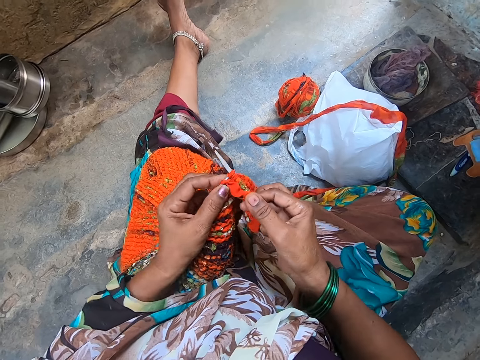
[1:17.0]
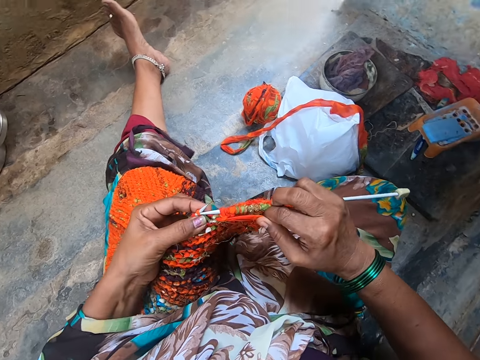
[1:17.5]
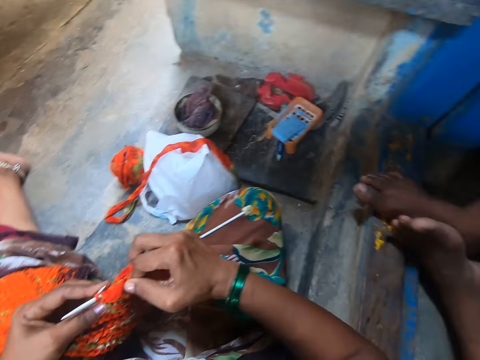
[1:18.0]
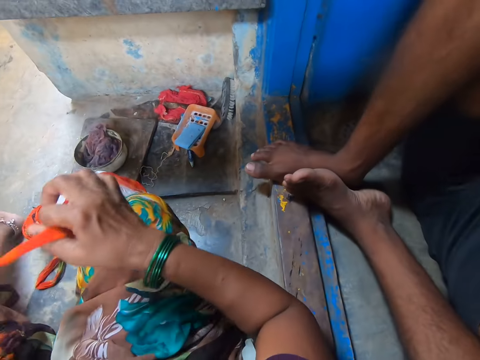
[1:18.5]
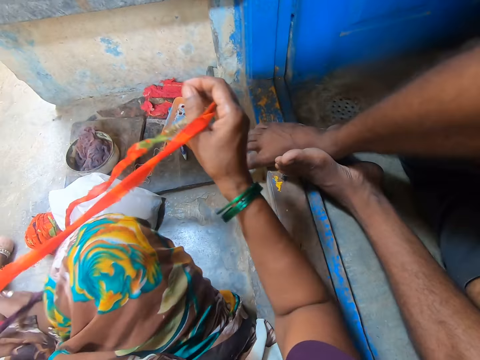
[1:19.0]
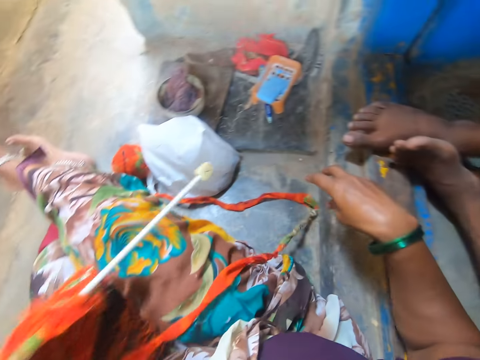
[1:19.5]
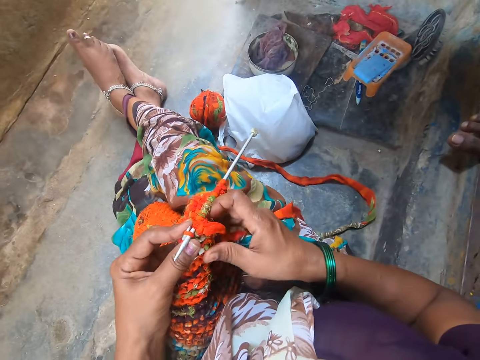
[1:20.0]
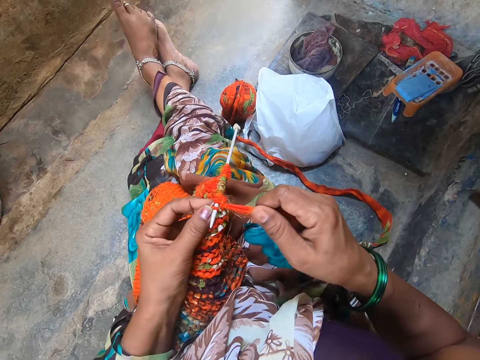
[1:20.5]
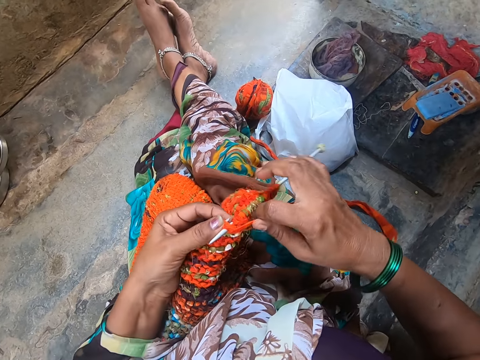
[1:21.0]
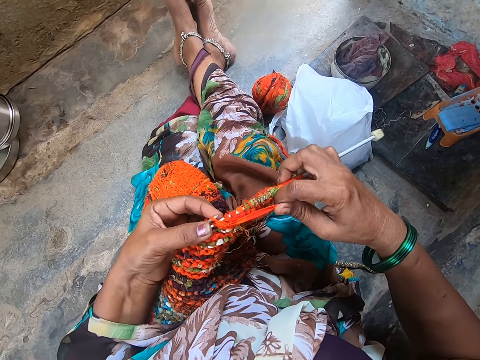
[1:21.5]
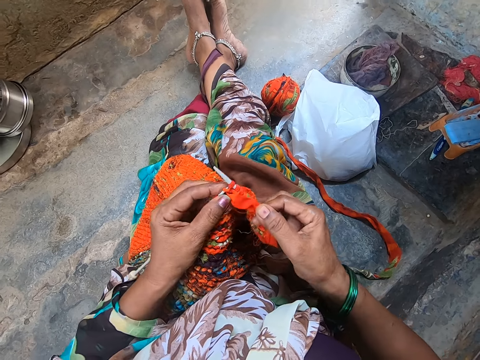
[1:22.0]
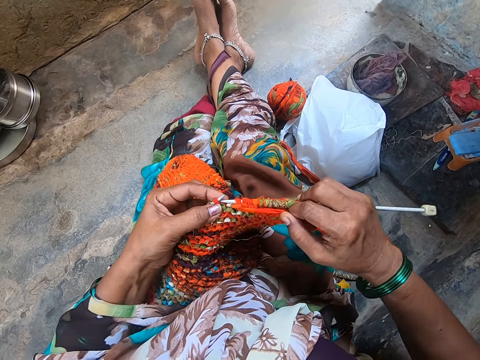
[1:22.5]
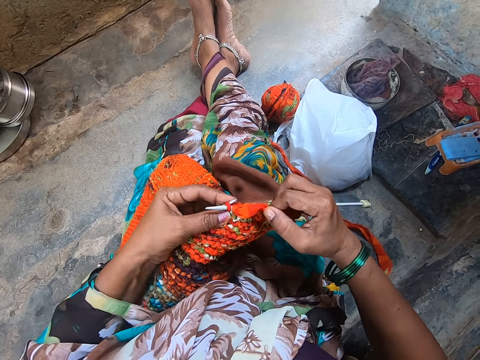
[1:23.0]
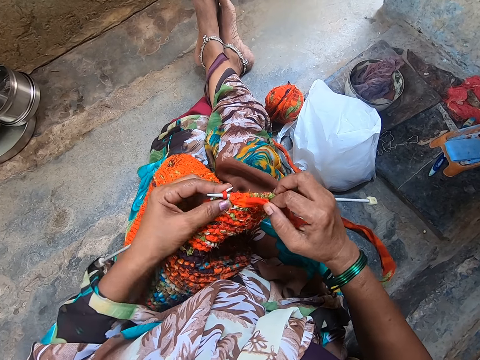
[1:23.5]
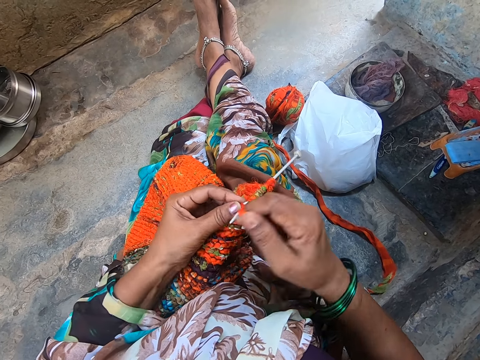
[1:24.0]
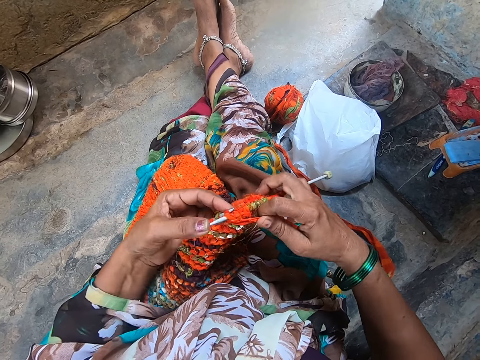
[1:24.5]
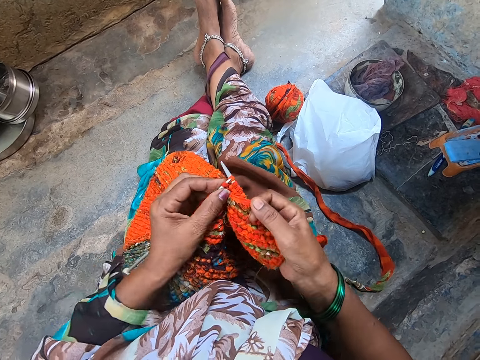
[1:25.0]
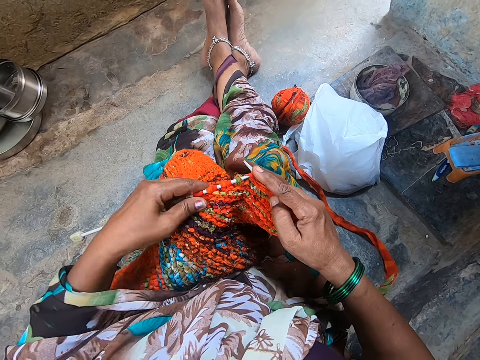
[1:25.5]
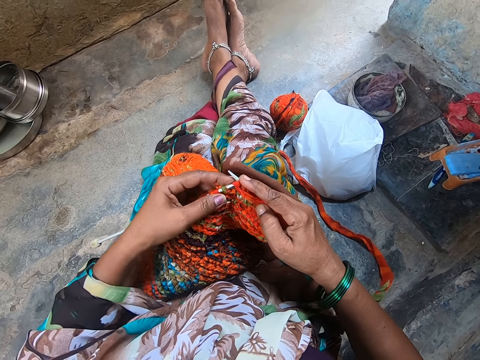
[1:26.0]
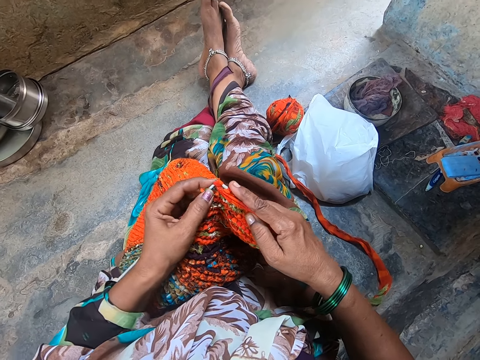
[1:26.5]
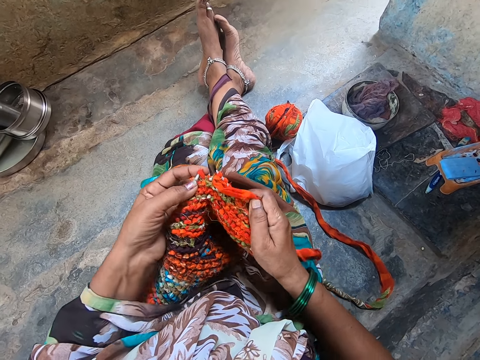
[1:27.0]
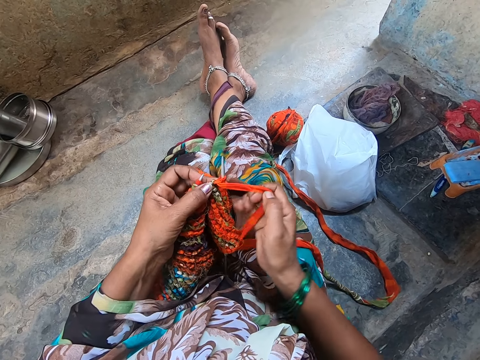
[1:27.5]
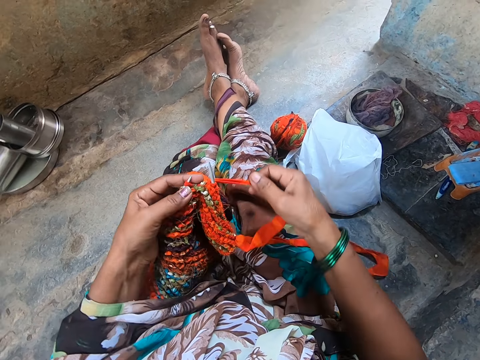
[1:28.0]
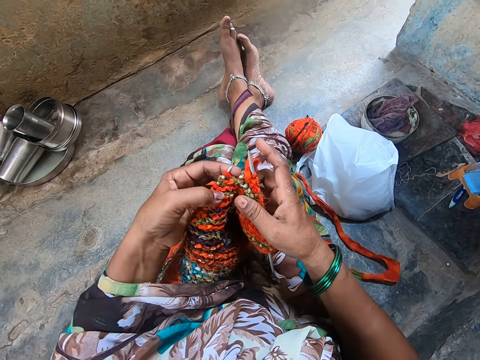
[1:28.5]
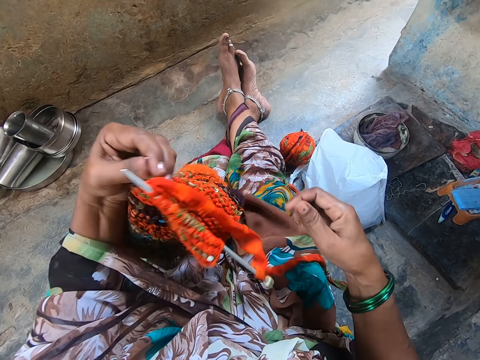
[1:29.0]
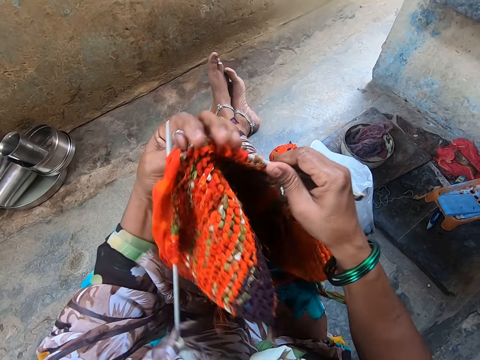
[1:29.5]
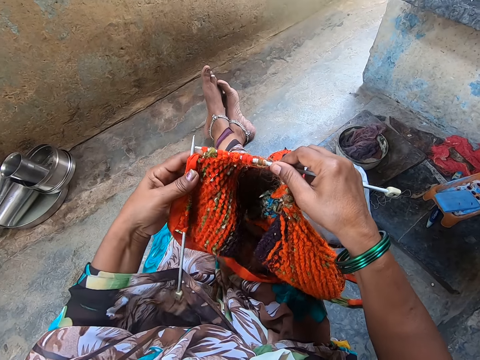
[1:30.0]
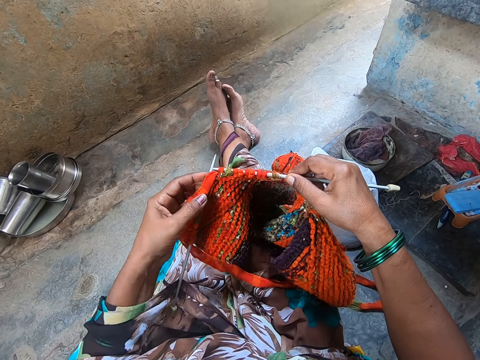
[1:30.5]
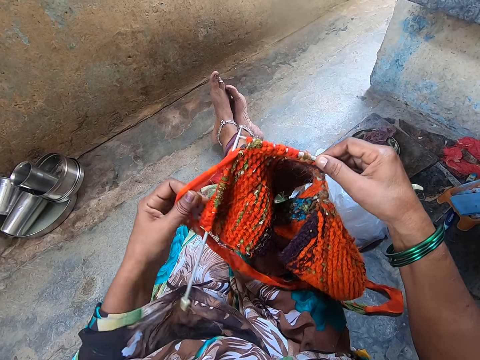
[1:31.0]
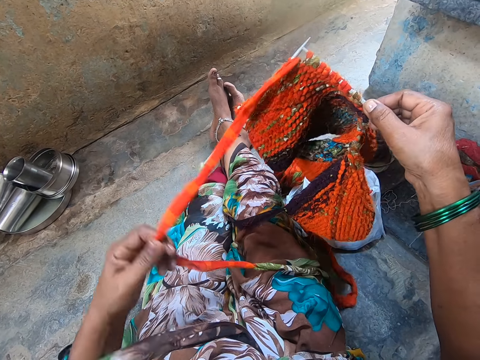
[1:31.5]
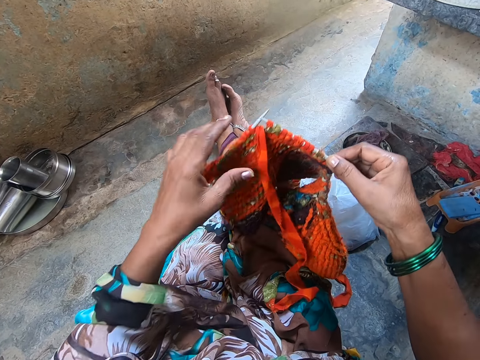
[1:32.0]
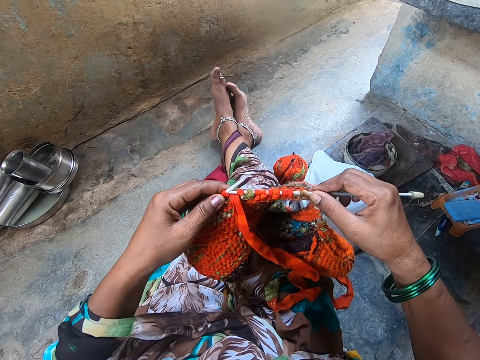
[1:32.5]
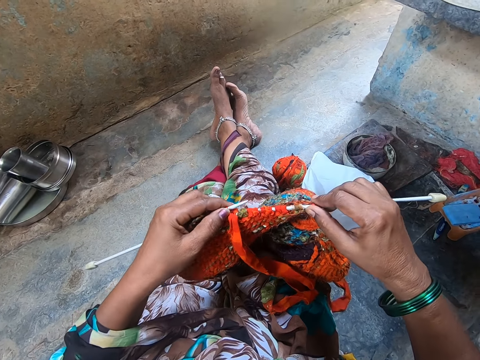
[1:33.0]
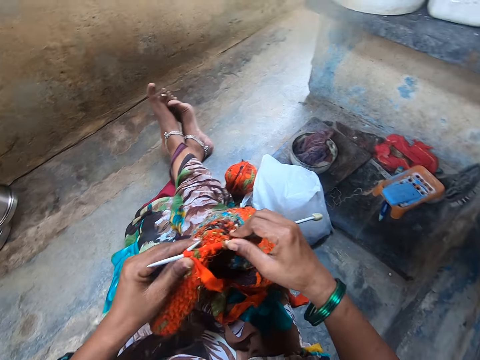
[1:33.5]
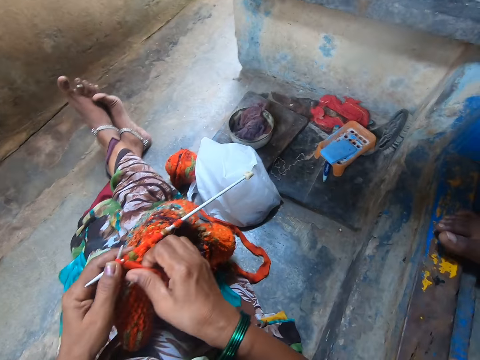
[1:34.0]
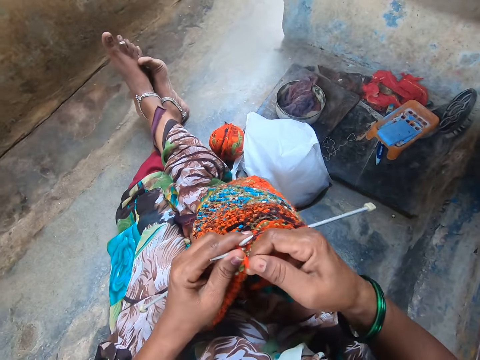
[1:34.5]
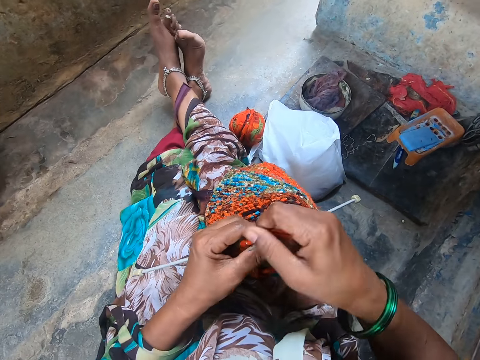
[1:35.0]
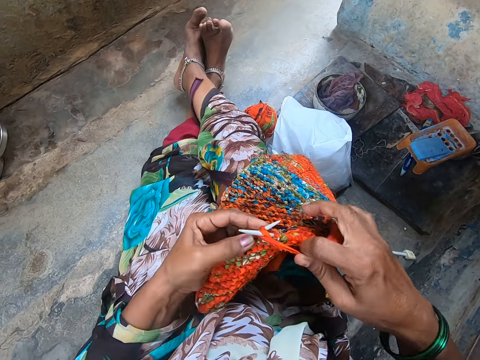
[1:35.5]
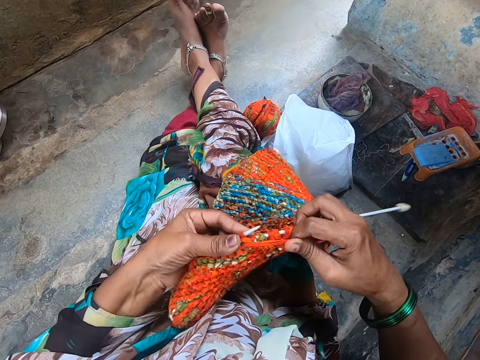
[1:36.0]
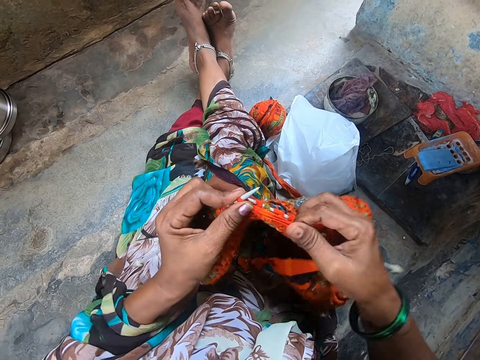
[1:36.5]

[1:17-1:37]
The camera wearer turns at a person. They knit a piece of cloth. They turn the piece of cloth, pull the yarn, and knit the piece of cloth.

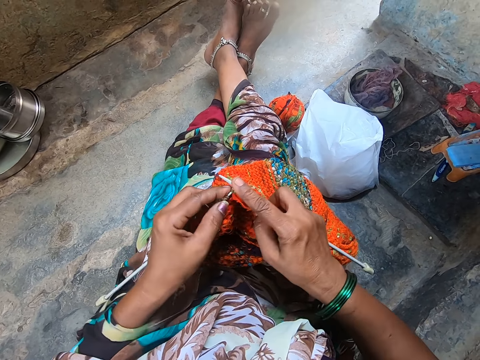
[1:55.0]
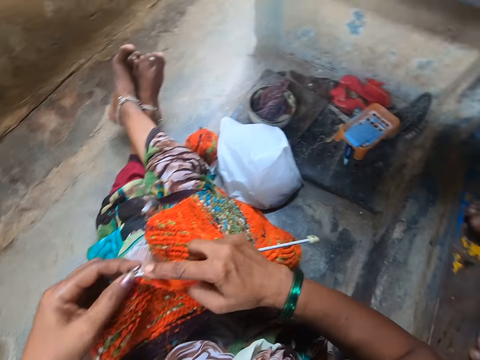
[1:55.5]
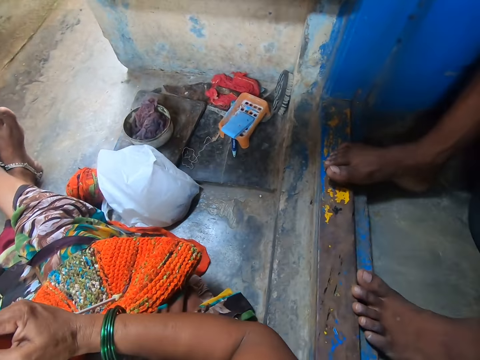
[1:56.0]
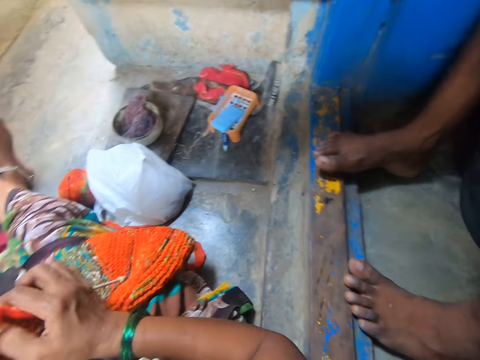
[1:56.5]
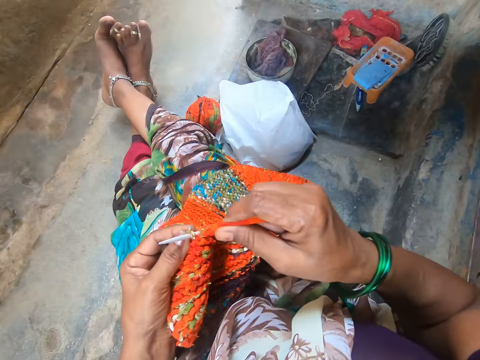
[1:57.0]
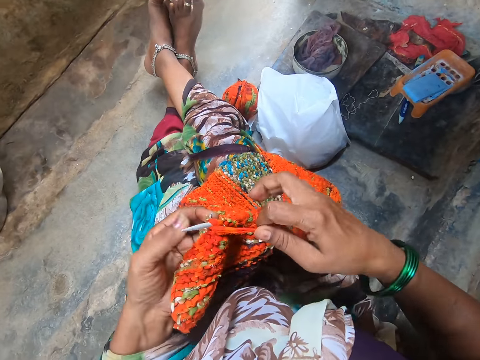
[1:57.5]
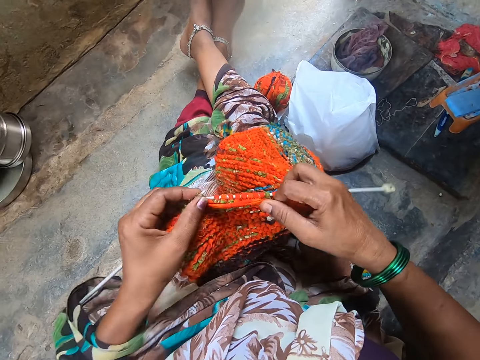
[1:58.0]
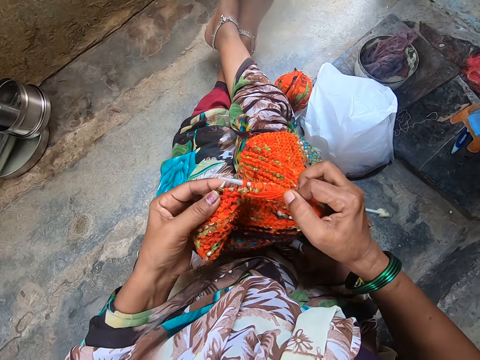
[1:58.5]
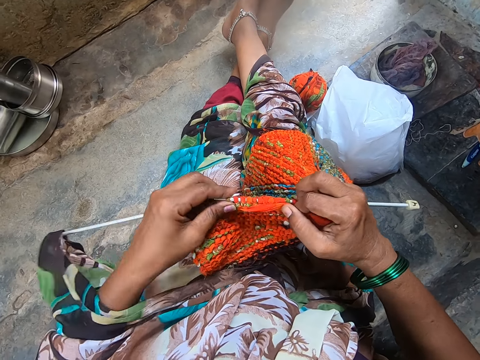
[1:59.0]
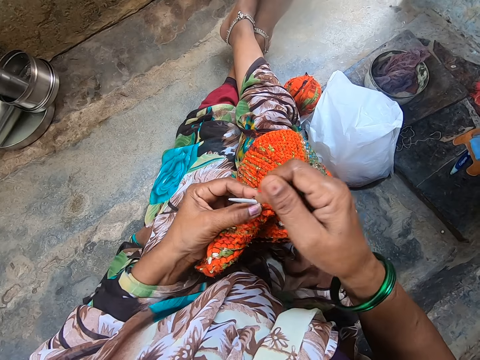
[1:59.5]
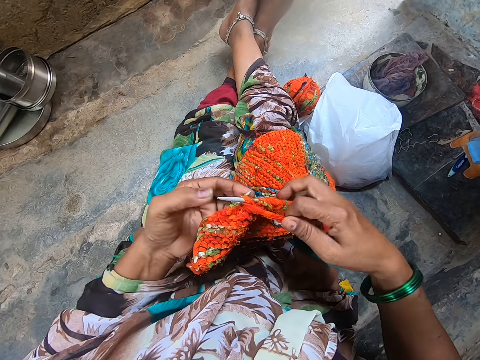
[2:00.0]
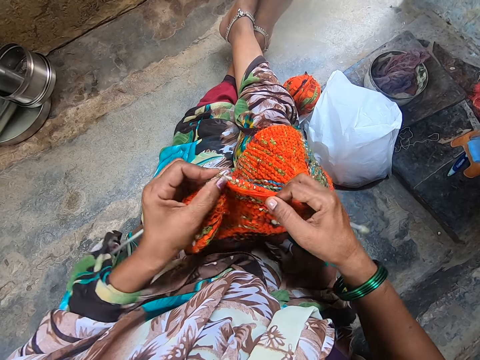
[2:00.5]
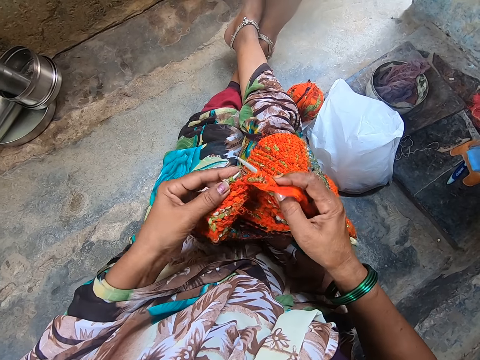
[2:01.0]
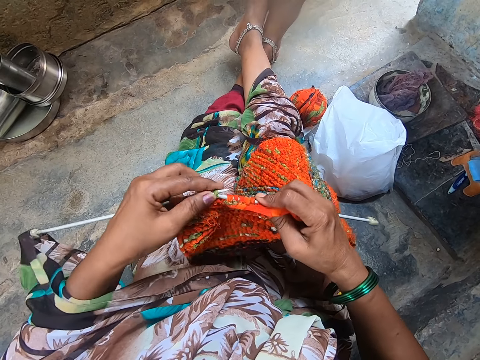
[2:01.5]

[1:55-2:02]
The camera wearer turns at a person. They knit a piece of cloth.
